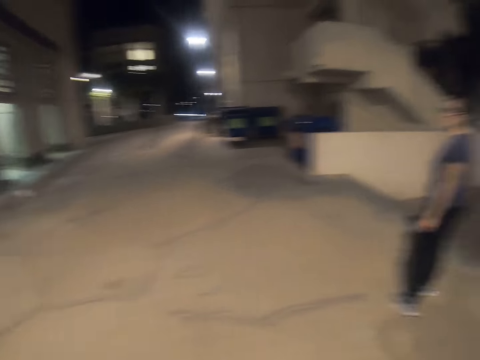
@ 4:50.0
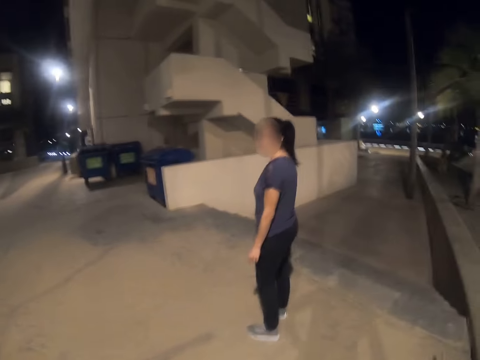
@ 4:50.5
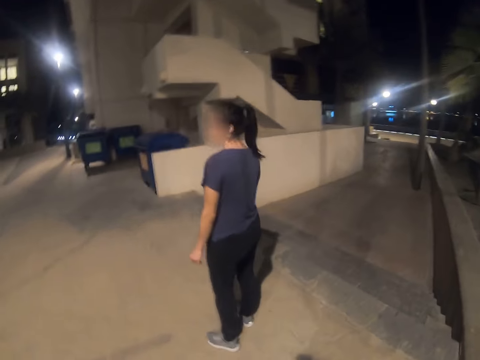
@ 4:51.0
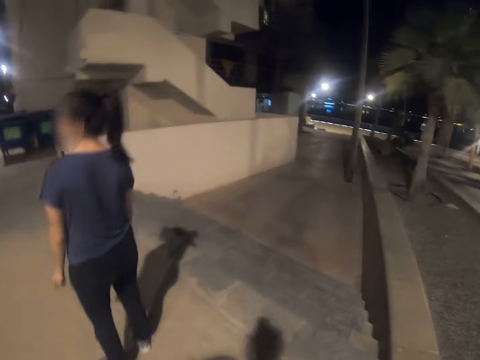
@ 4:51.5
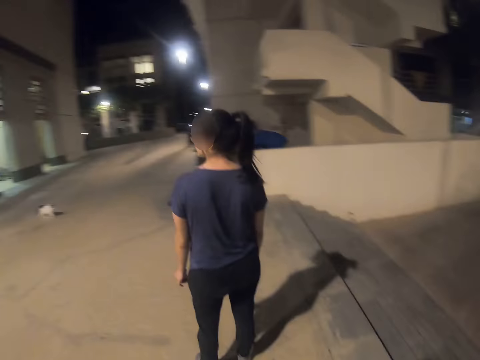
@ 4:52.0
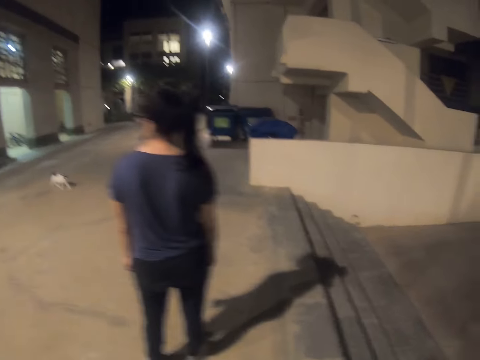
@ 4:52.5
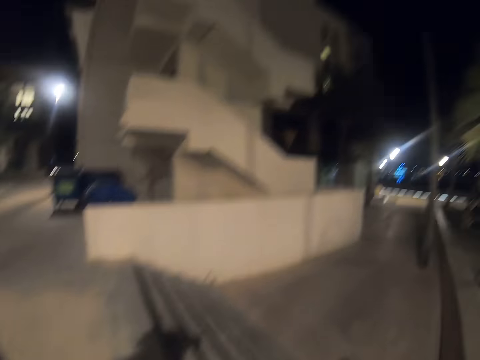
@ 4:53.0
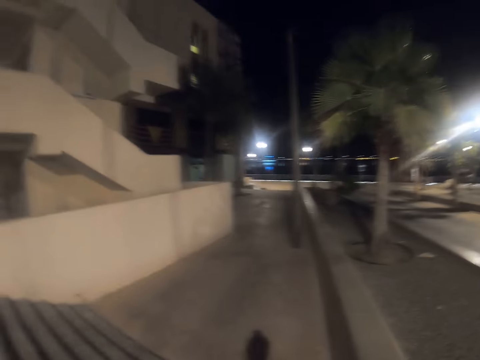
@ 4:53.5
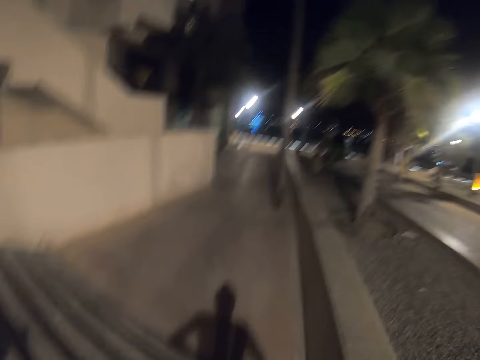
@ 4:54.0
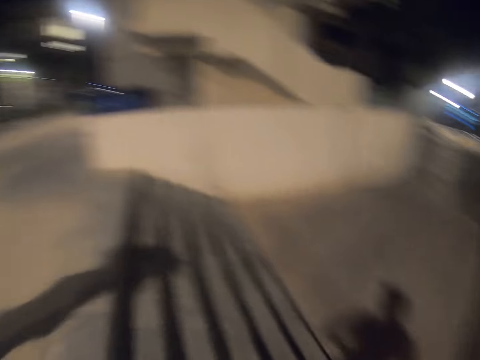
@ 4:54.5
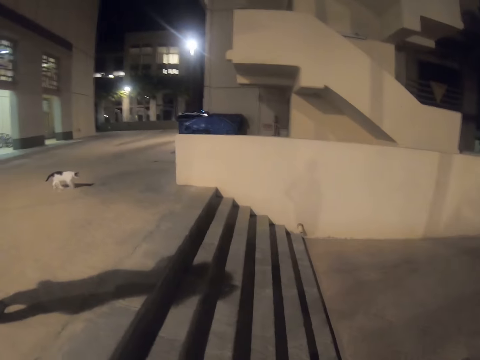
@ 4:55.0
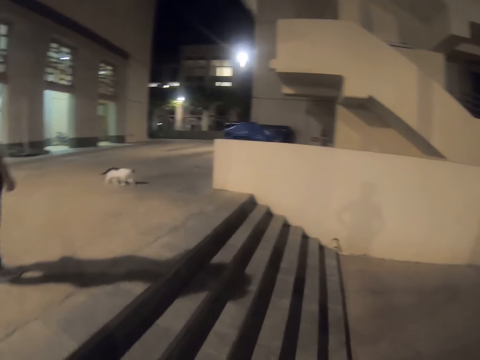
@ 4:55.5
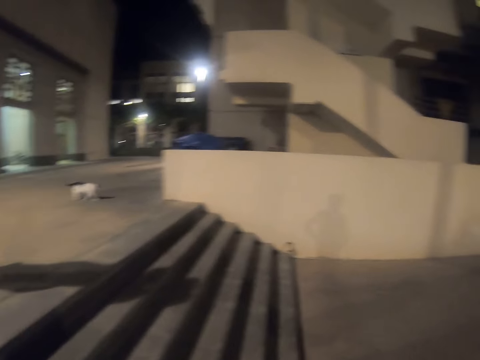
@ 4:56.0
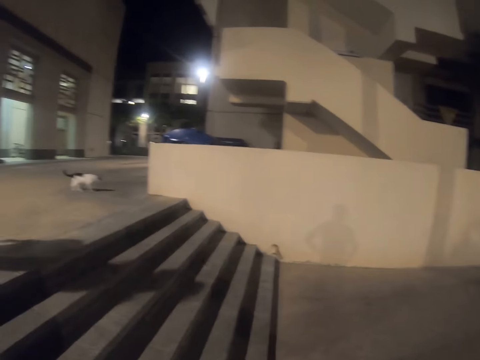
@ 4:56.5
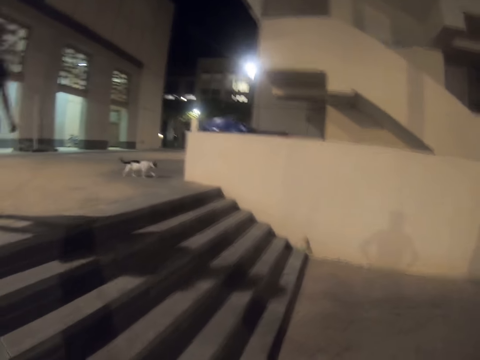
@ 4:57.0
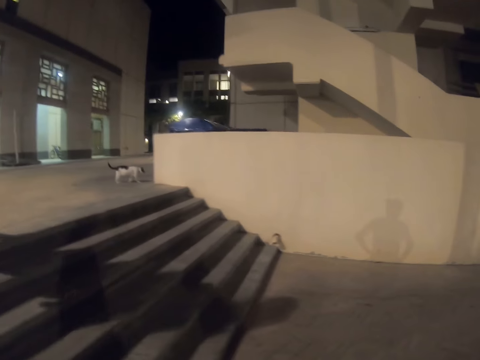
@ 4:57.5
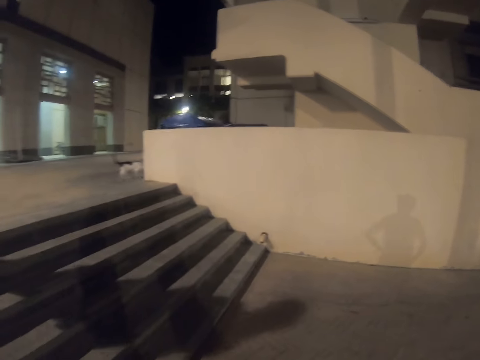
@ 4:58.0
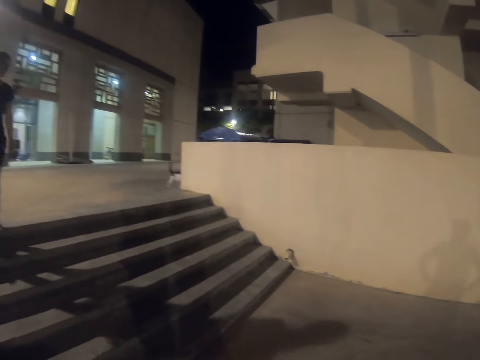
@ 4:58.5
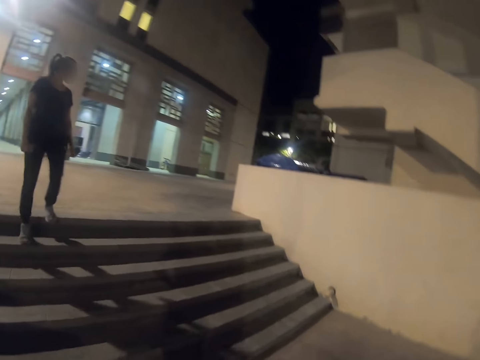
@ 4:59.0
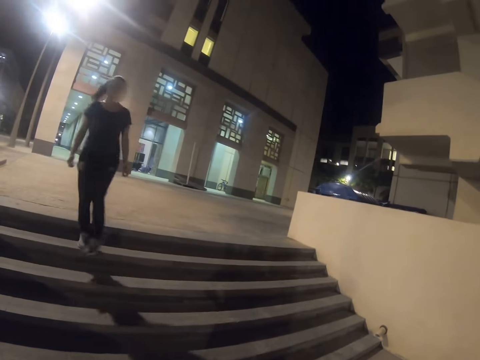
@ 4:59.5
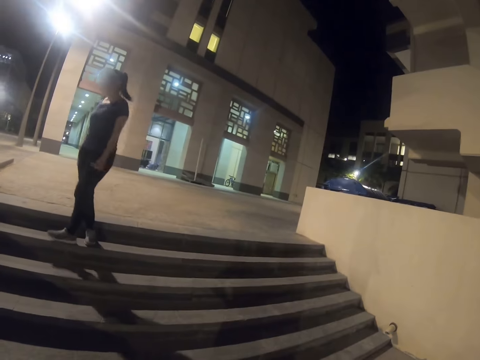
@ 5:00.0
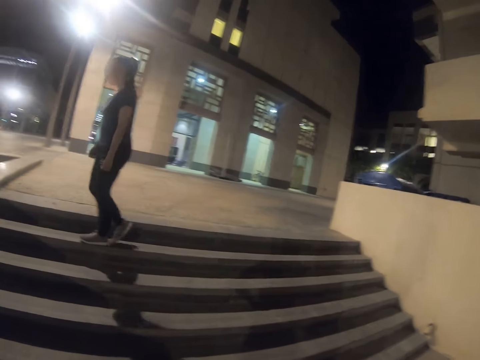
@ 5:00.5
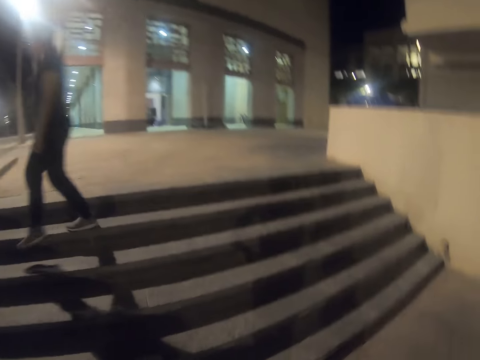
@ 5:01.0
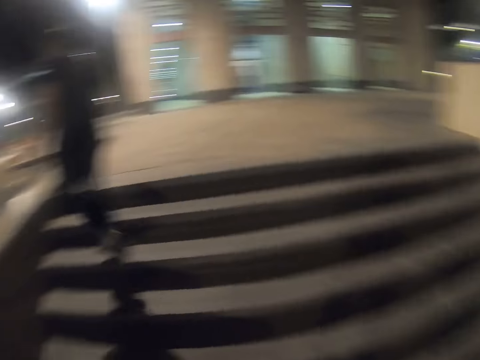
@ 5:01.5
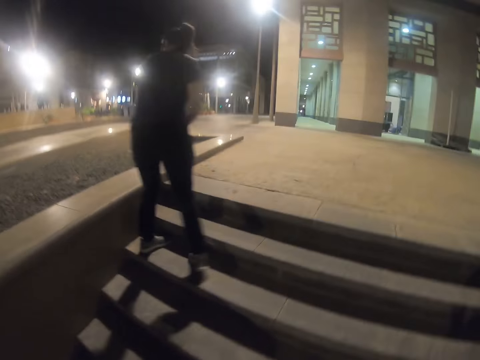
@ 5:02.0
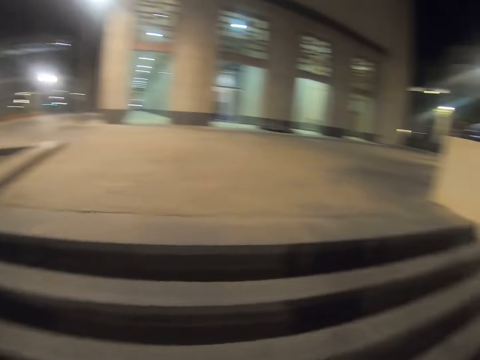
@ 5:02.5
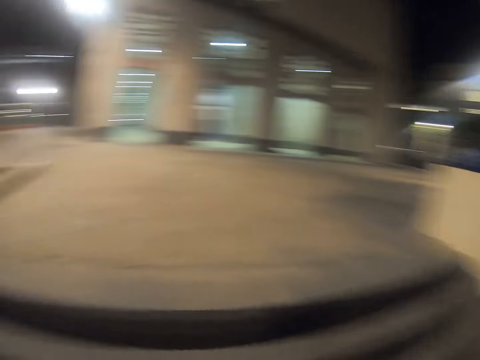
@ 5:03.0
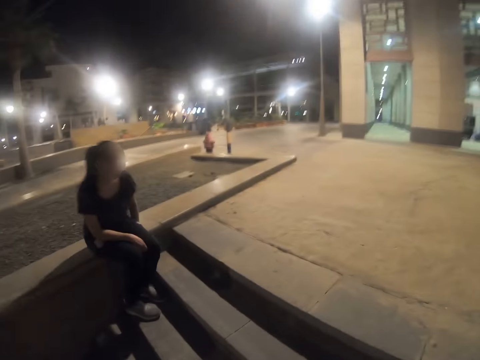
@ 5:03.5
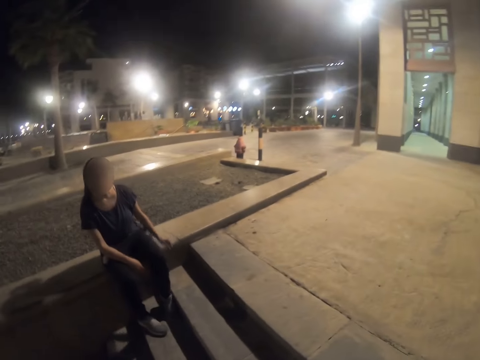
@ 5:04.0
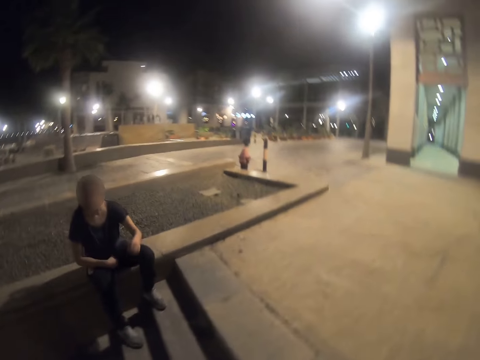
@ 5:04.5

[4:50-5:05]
The camera wearer walks along the walkway. They turn around the stairs. A woman walks down the stairs. The camera wearer stares at the woman. The woman sits on the block.

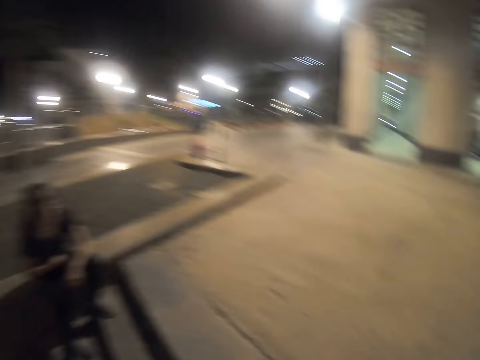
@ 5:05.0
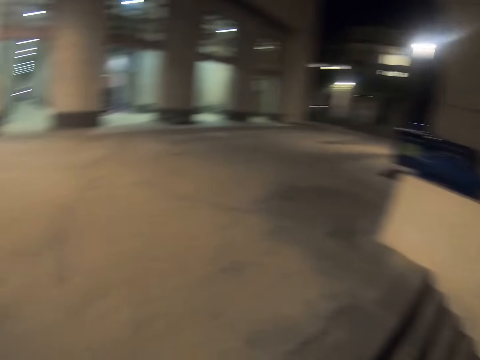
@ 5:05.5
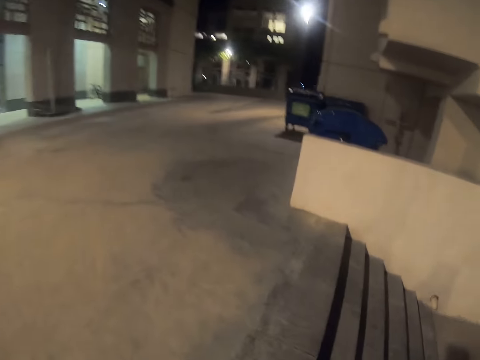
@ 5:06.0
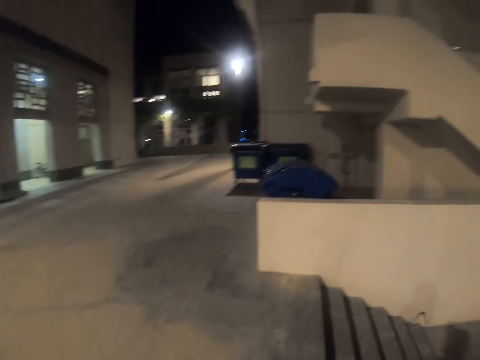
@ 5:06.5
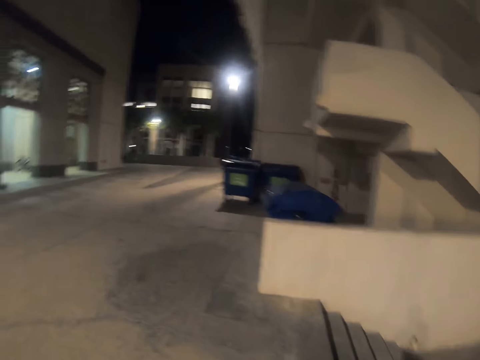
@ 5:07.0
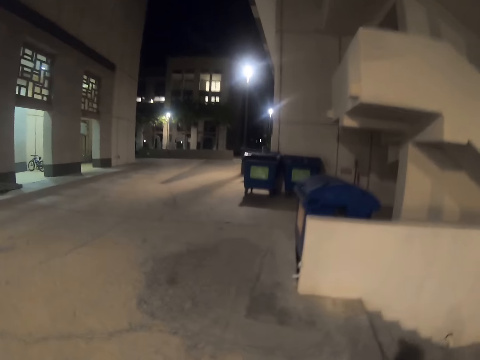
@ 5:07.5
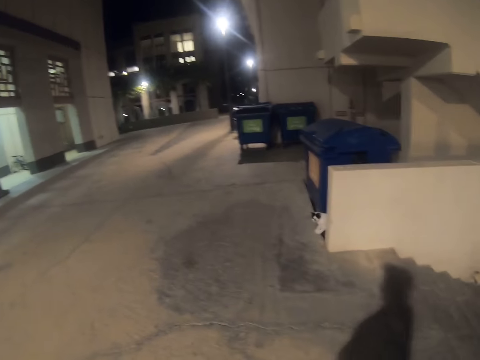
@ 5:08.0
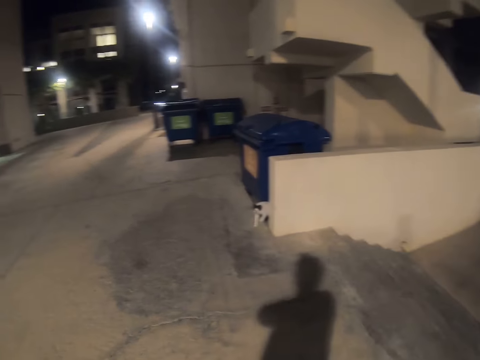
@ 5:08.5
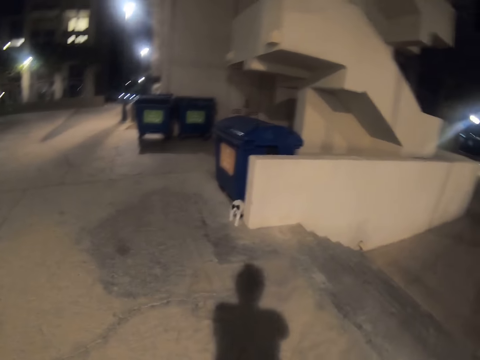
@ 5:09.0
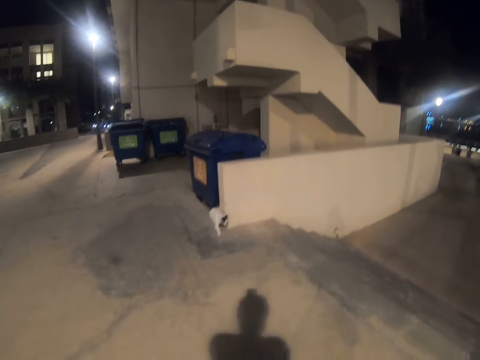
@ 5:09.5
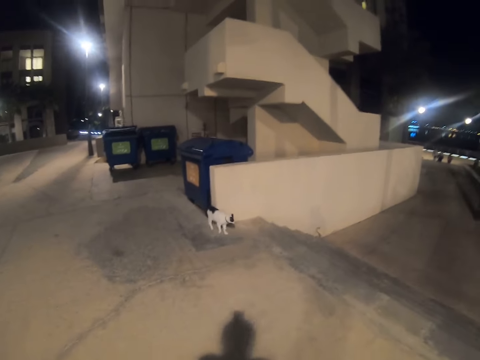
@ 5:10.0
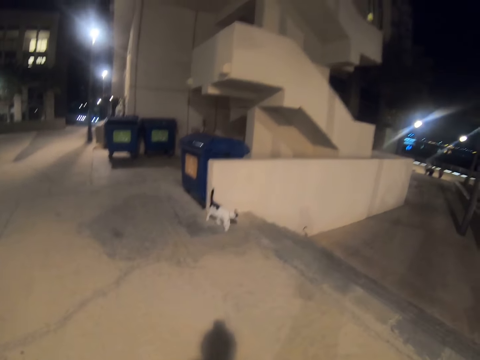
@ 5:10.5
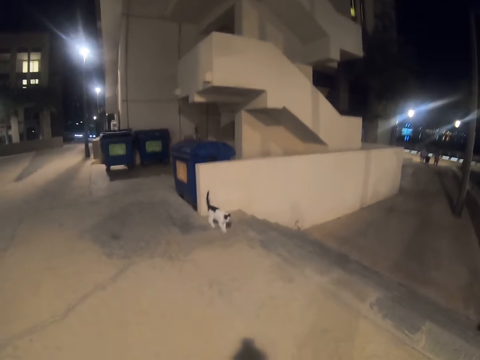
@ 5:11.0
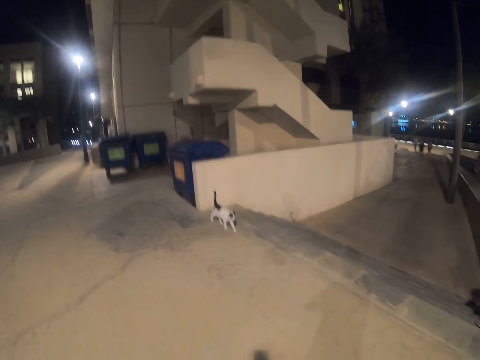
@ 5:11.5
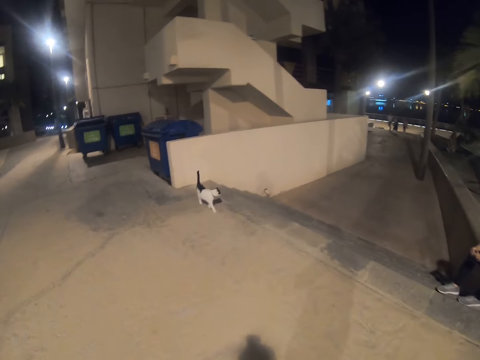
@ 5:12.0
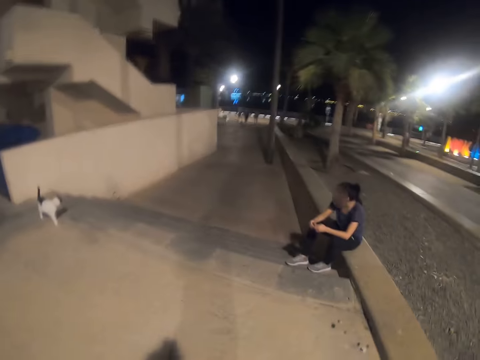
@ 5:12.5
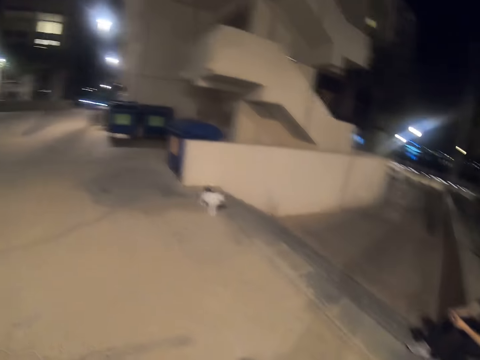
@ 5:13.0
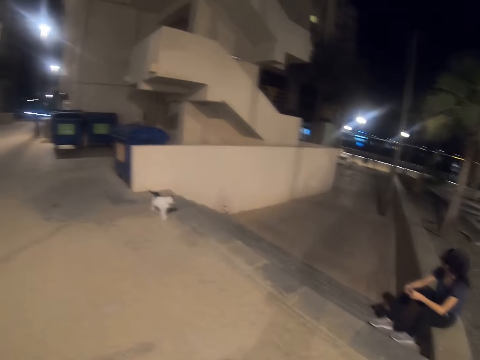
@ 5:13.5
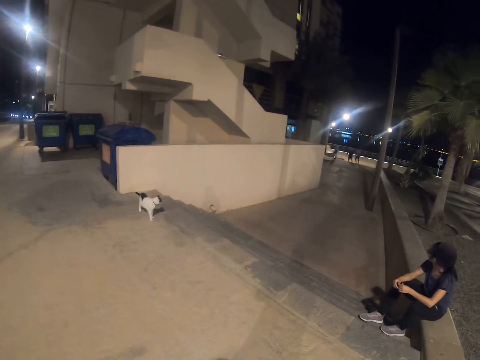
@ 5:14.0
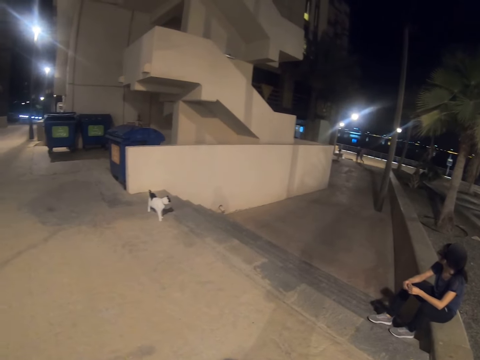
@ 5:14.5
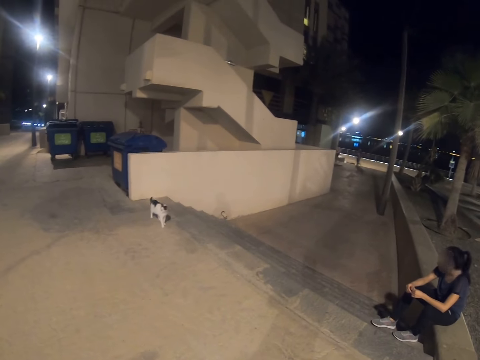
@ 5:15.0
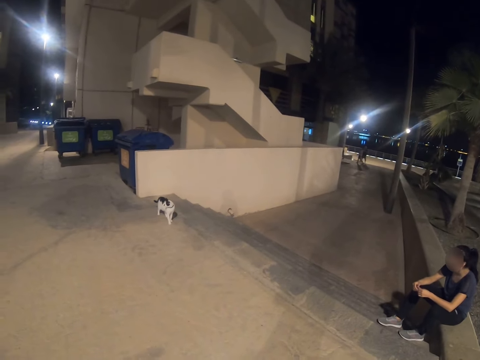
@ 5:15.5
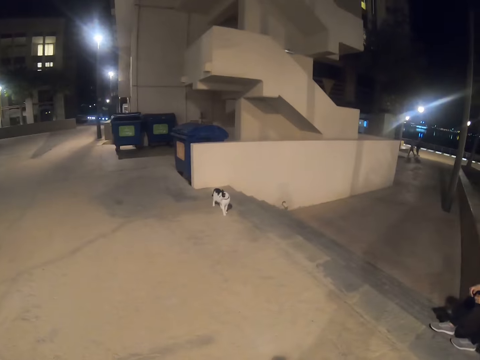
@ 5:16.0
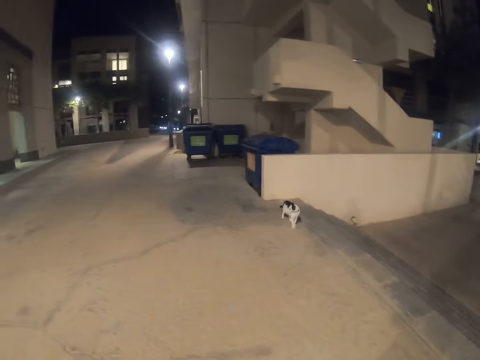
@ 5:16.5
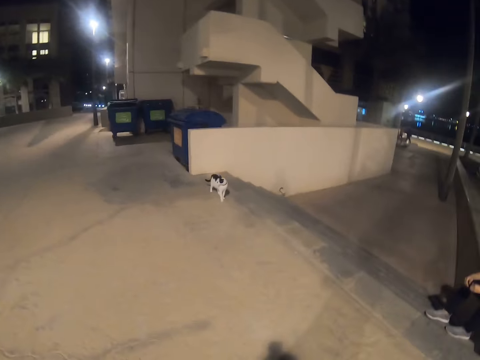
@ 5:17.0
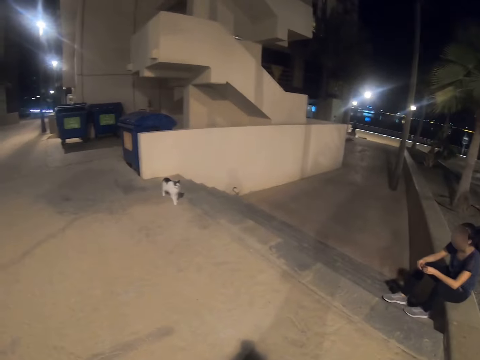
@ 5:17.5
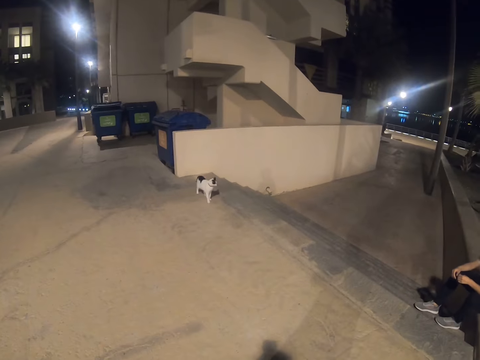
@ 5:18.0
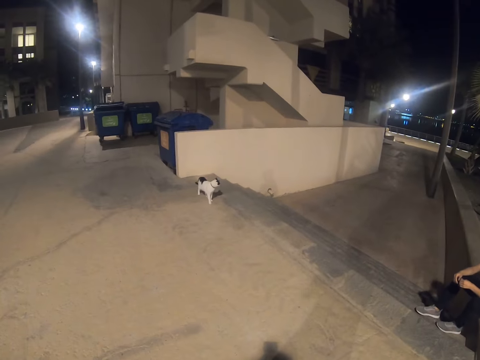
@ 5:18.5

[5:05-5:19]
The camera wearer turns around the stairs. They walk outside.
